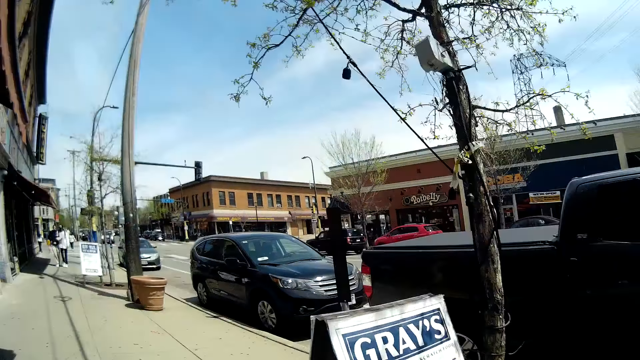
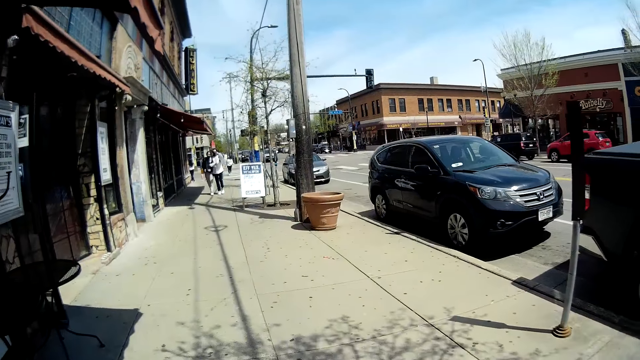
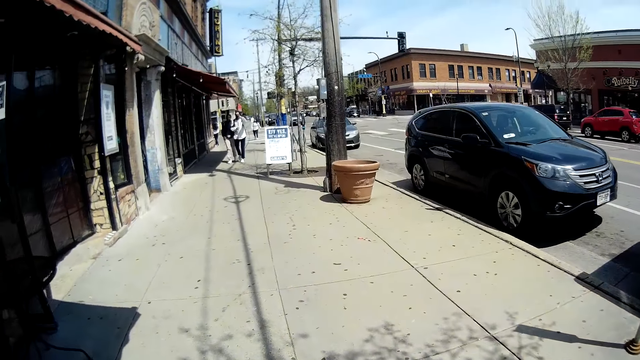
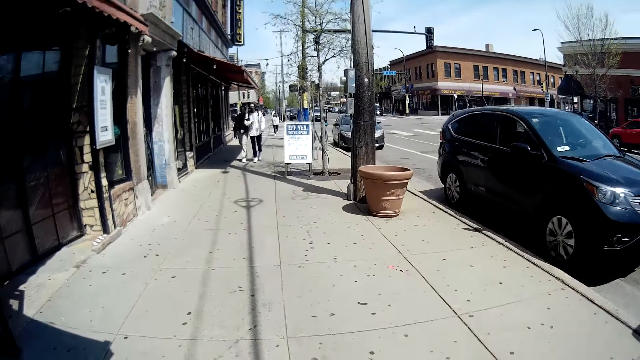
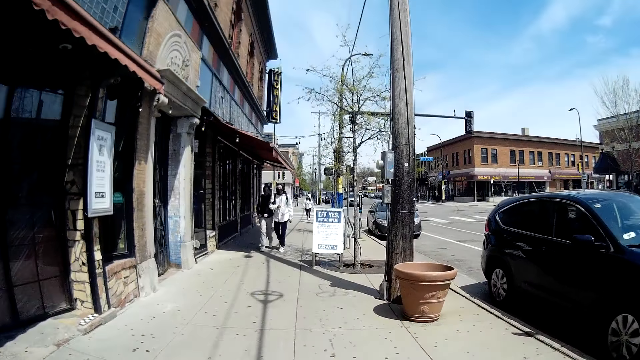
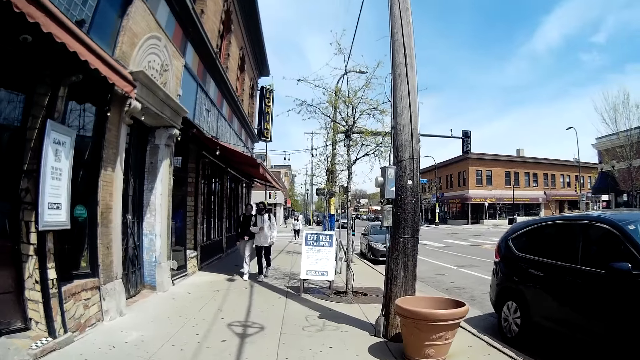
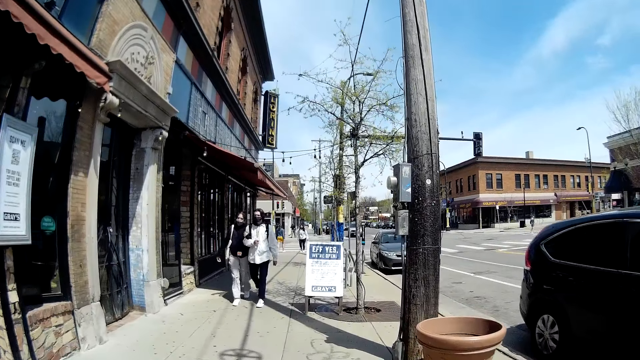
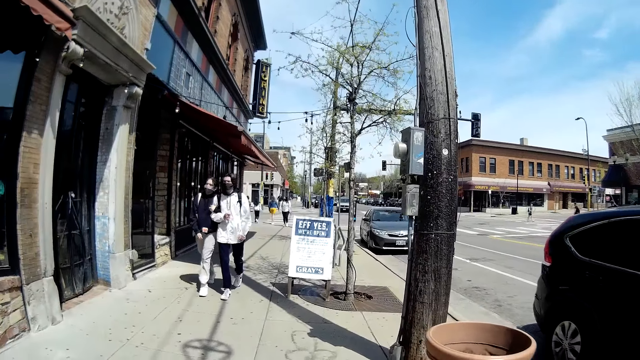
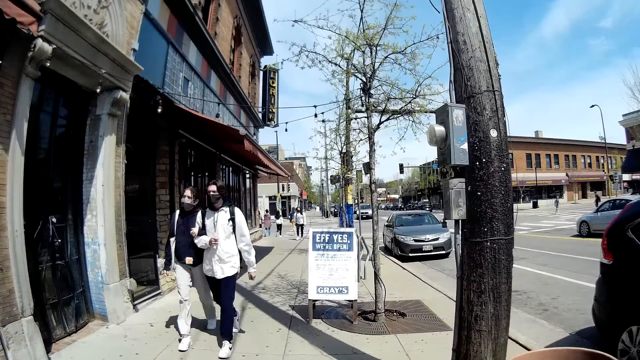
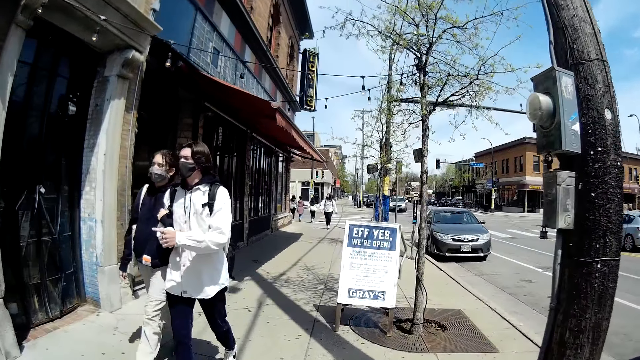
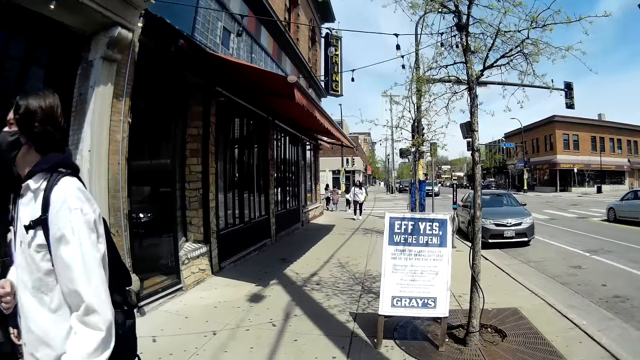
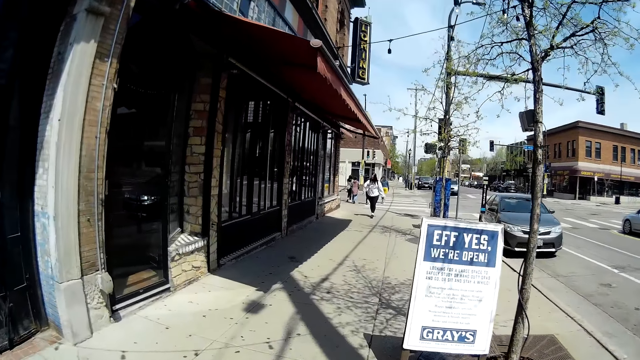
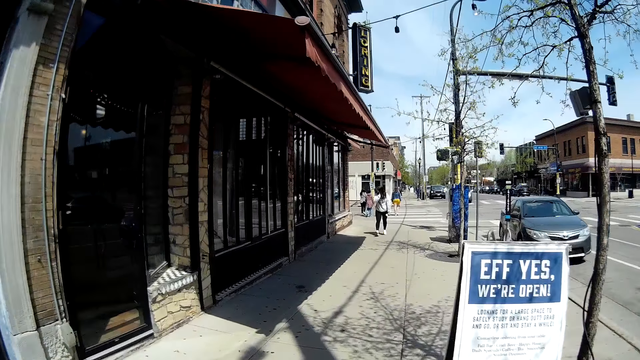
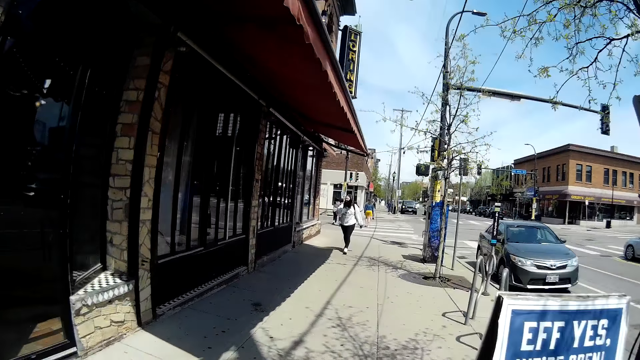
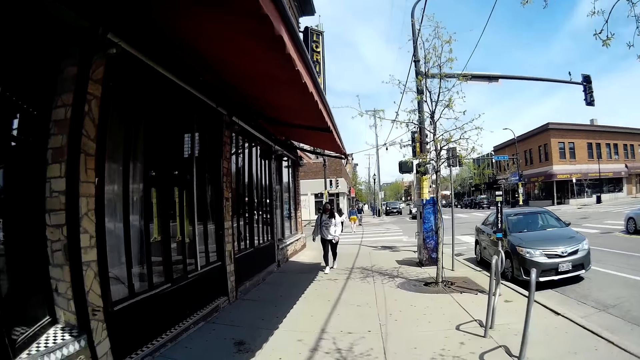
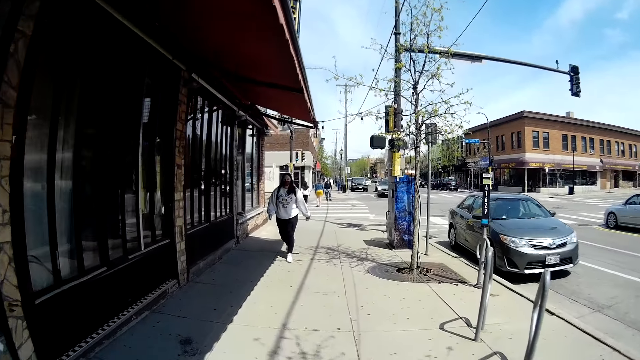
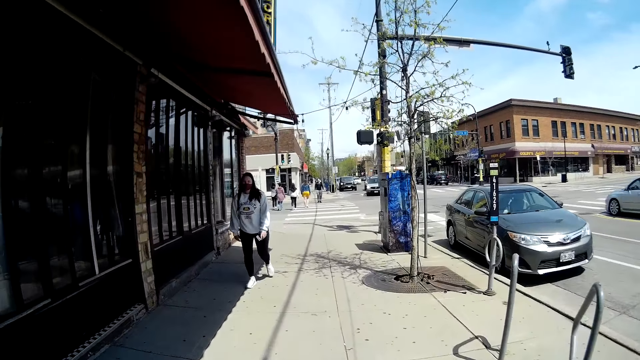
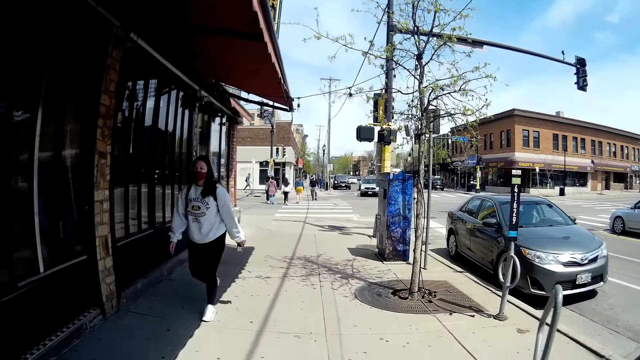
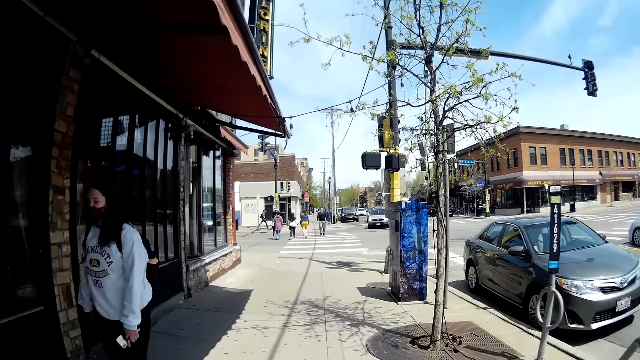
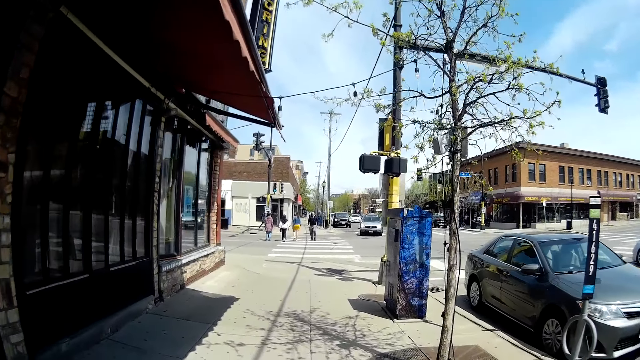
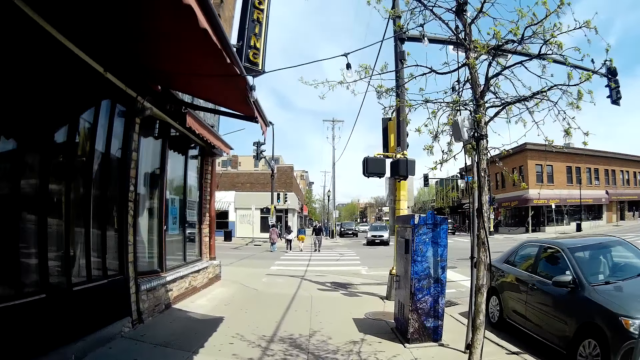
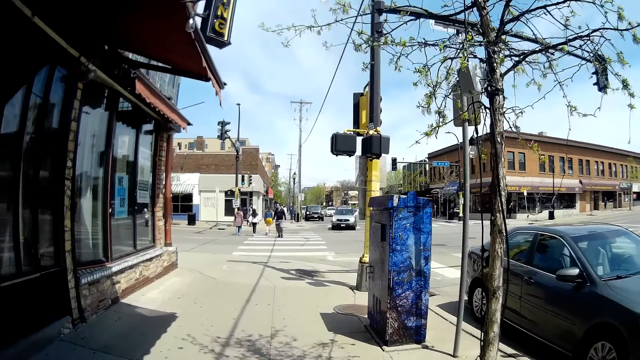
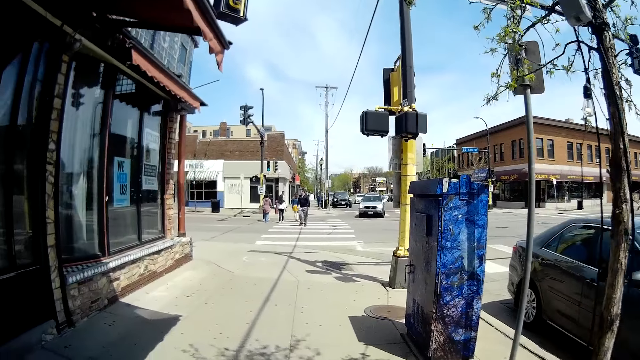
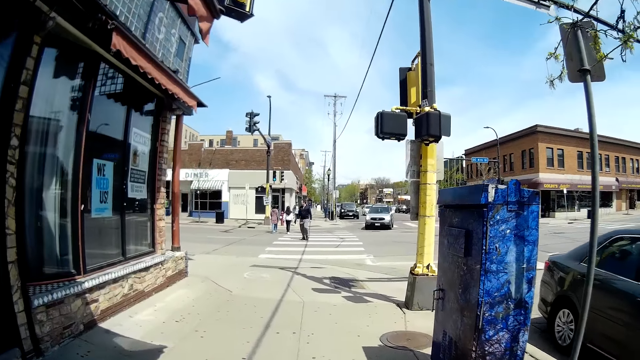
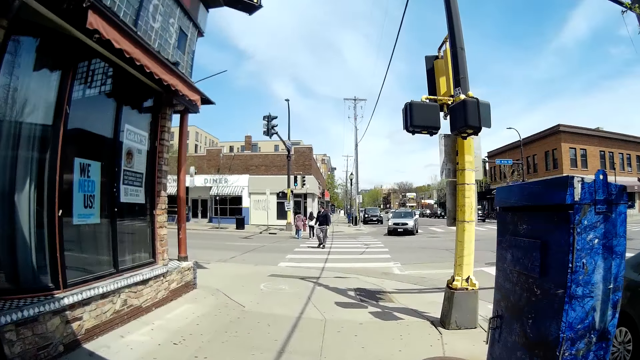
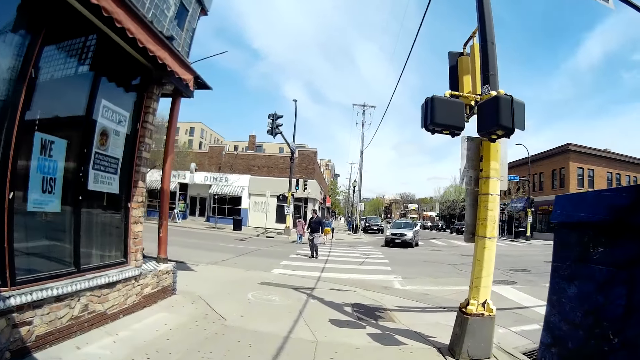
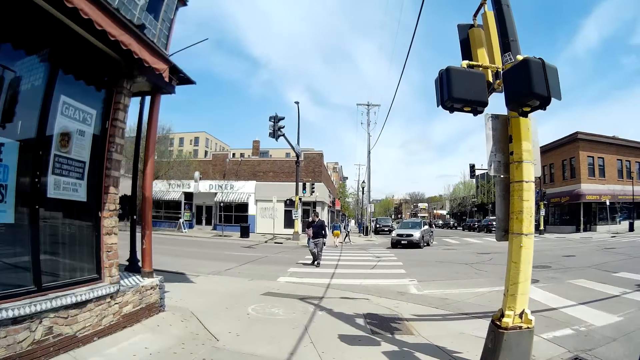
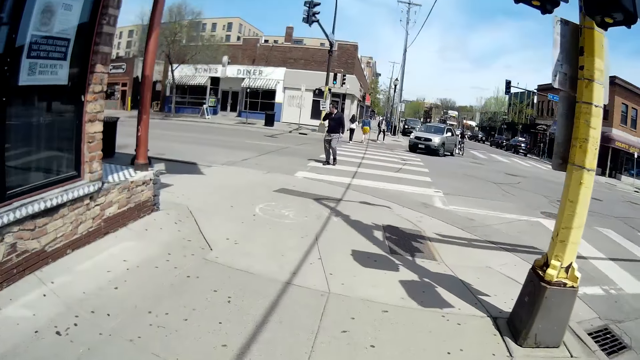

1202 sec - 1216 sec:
A man and a woman walk hand in hand towards the camera wearer. The man and the woman walk past the camera wearer. The man points ahead with his left hand. Another woman walks towards the camera wearer. The other woman walks past the camera wearer. Another man walks over a zebra crossing towards the camera wearer.

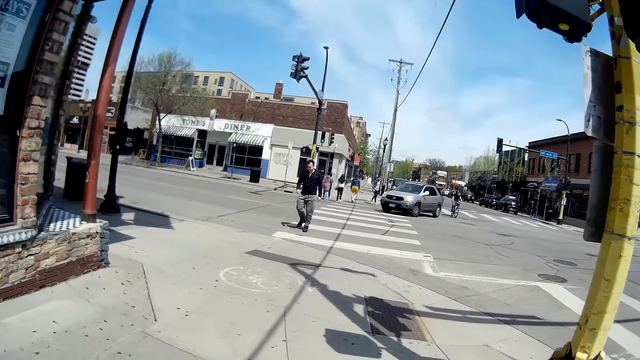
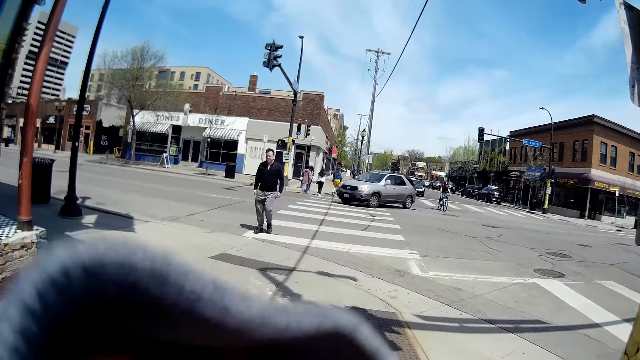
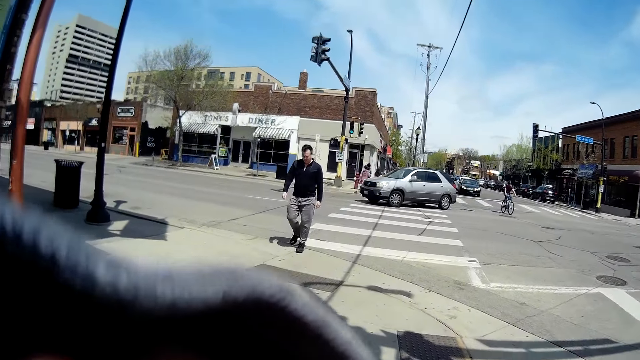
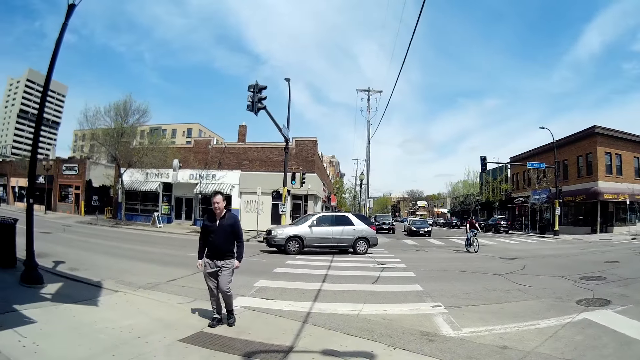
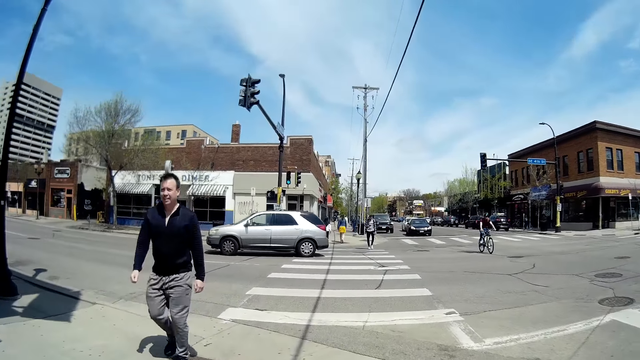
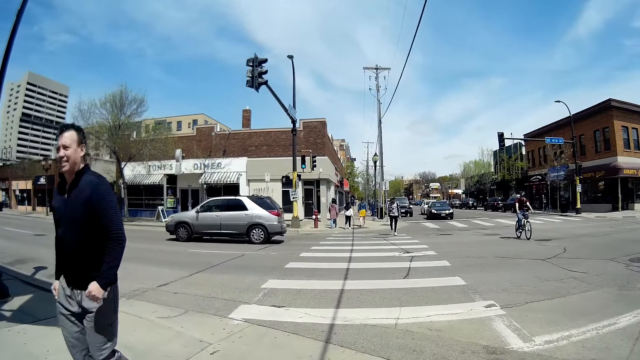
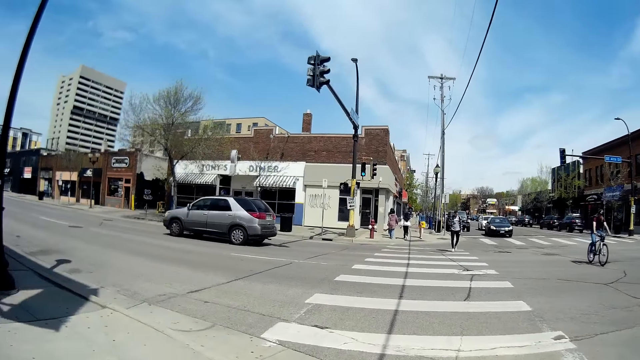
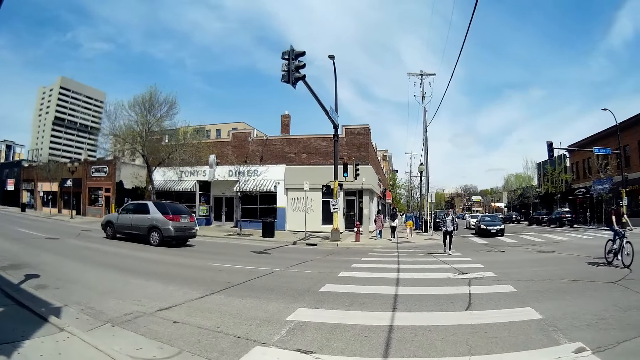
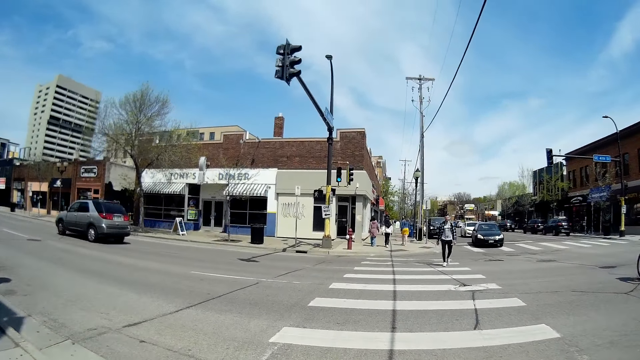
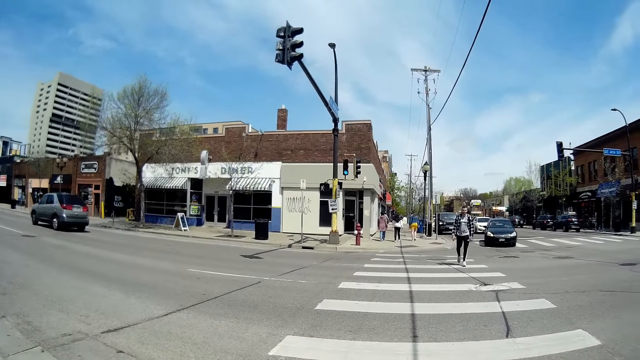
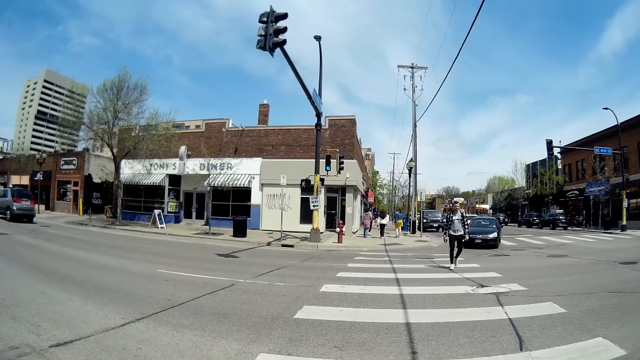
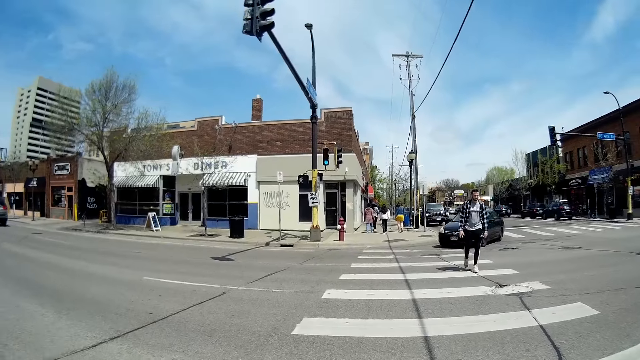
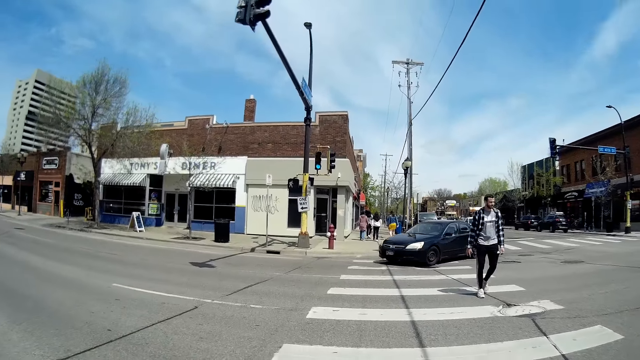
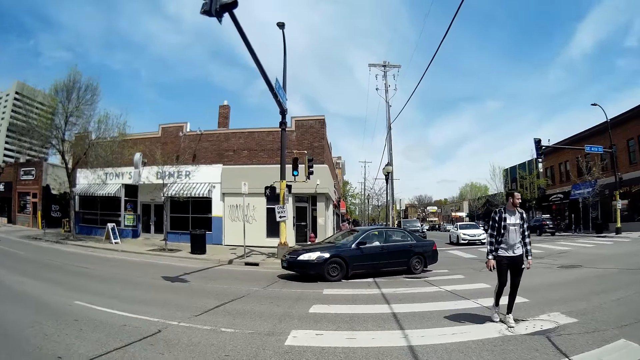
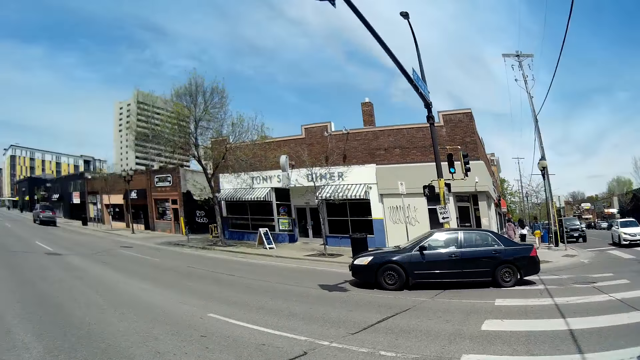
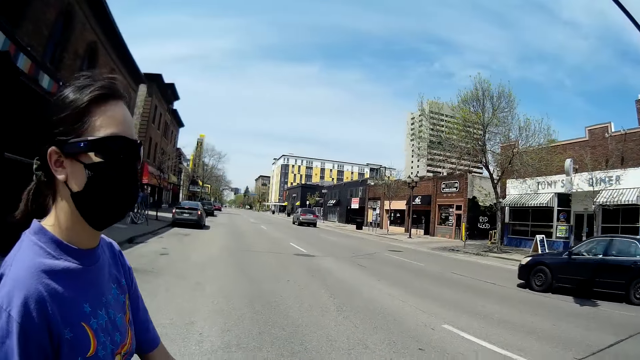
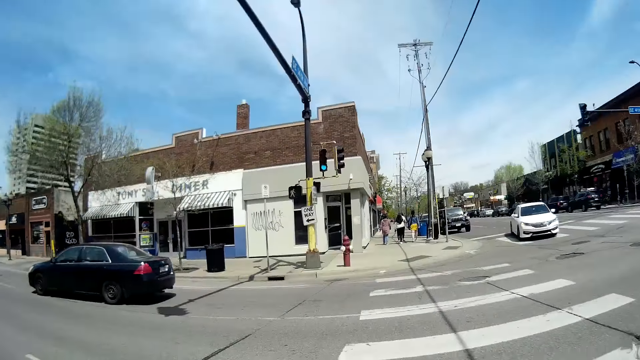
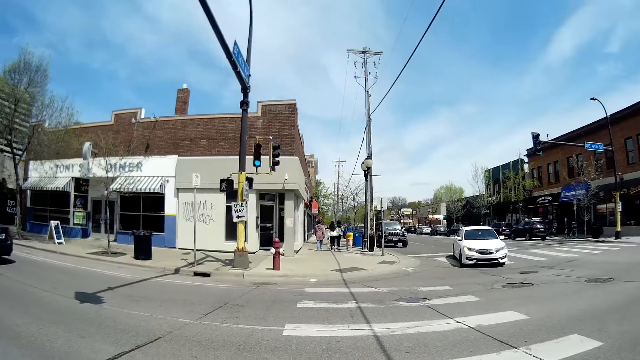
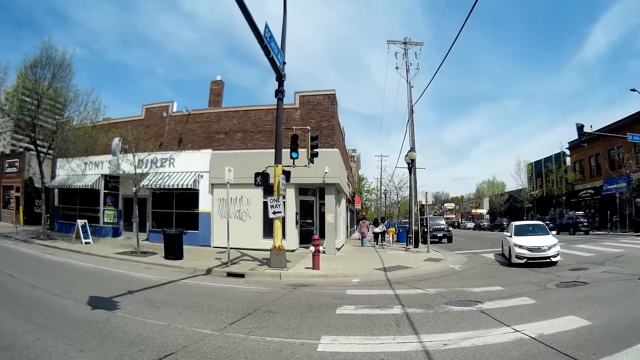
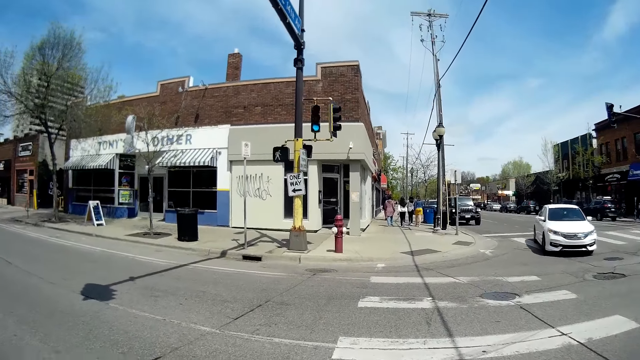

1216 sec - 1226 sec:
The camera wearer lifts her hand. The man walks past the camera wearer. Another man rides a bicycle past the camera wearer. The camera wearer walks over the zebra crossing. A third man walks over the zebra crossing towards the camera wearer. The camera wearer walks along the road. A black car drives past the front of the camera wearer. The third man walks past the camera wearer. The camera wearer converses with the woman. She looks at the woman.
